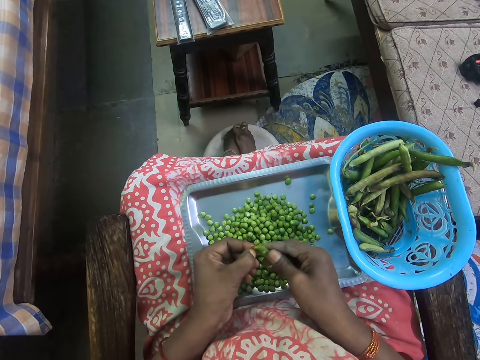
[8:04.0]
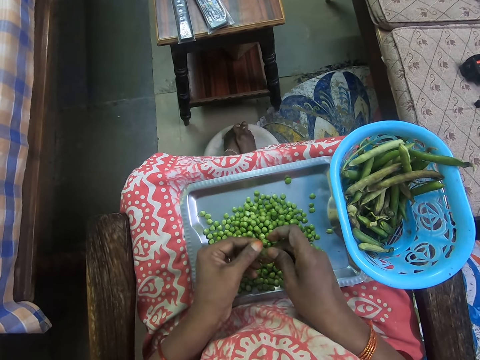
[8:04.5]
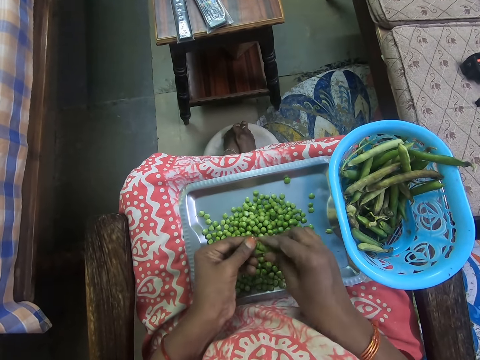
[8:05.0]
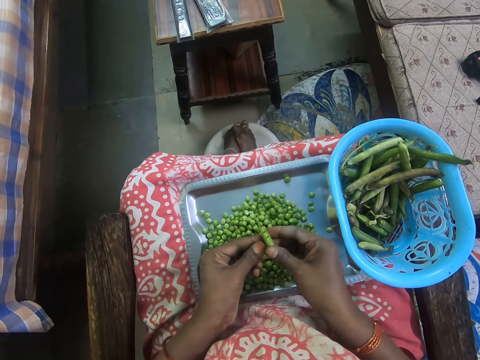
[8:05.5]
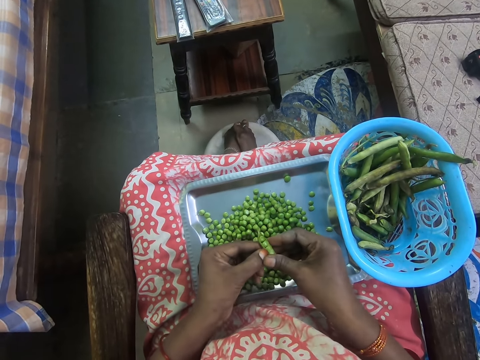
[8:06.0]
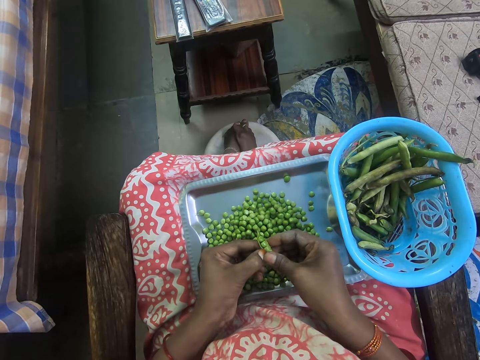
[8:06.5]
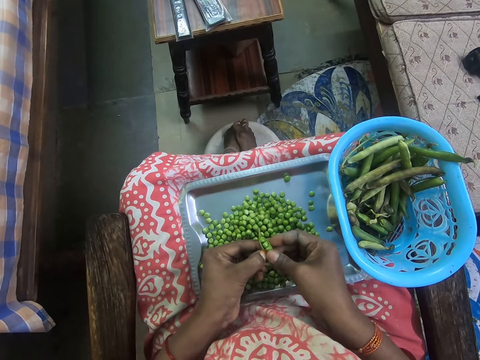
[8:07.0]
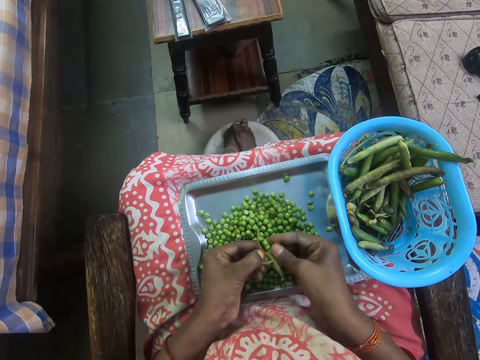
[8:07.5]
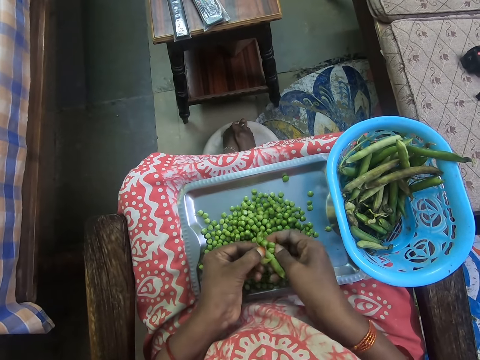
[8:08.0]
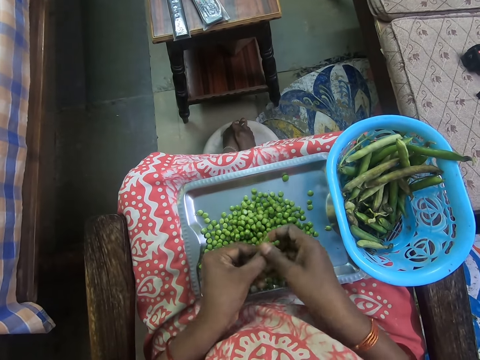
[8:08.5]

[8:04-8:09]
The camera wearer peels the peas.

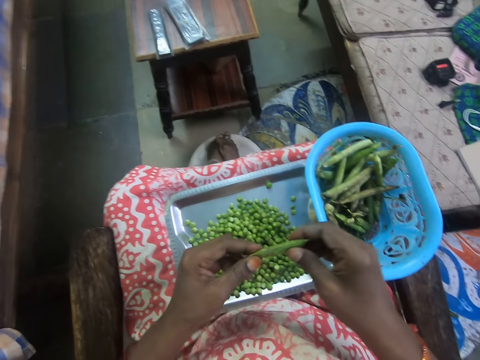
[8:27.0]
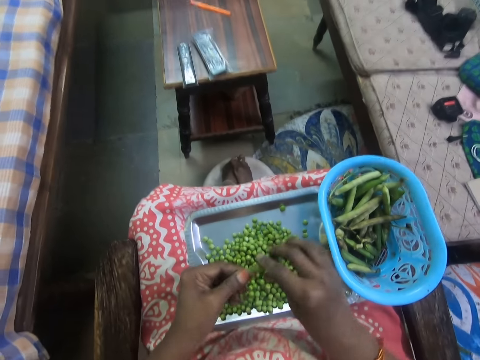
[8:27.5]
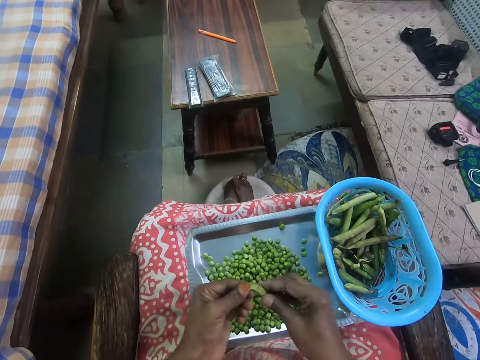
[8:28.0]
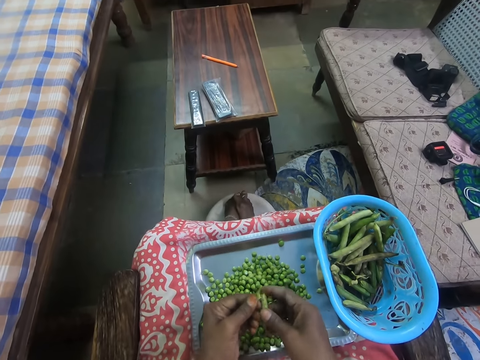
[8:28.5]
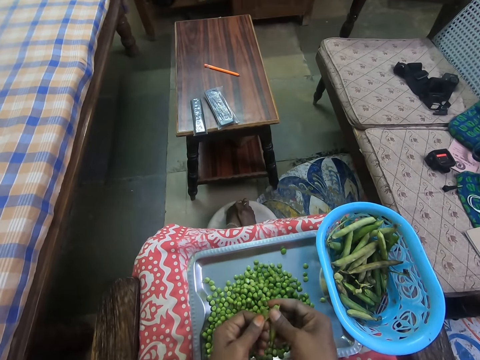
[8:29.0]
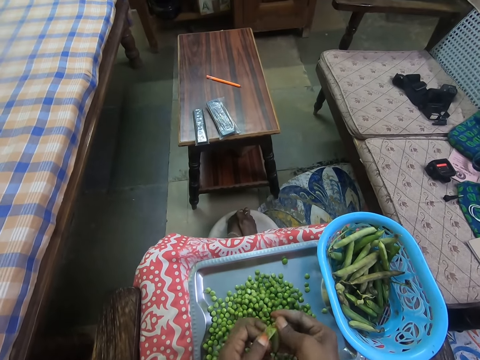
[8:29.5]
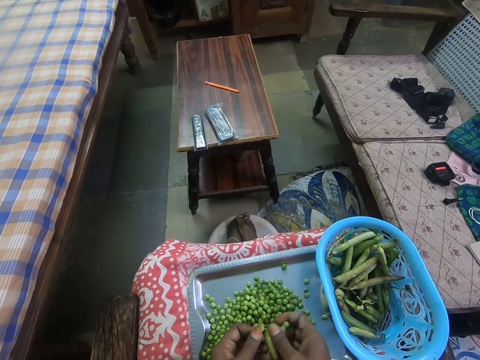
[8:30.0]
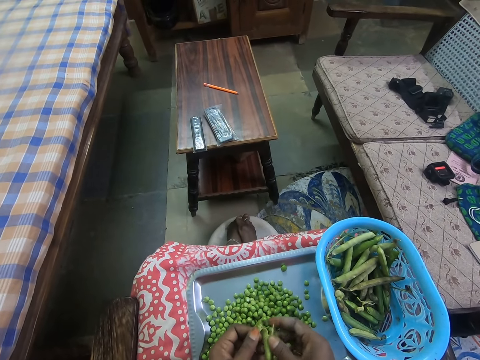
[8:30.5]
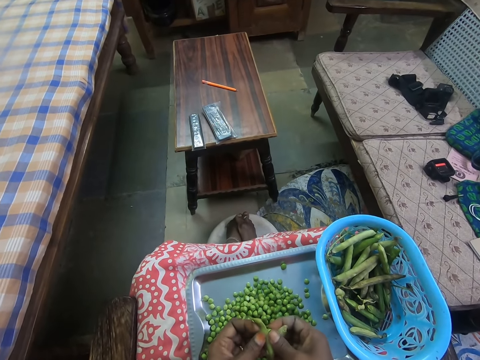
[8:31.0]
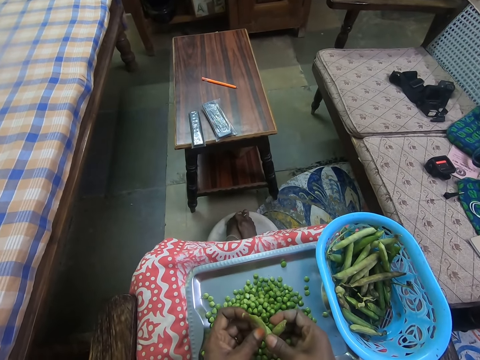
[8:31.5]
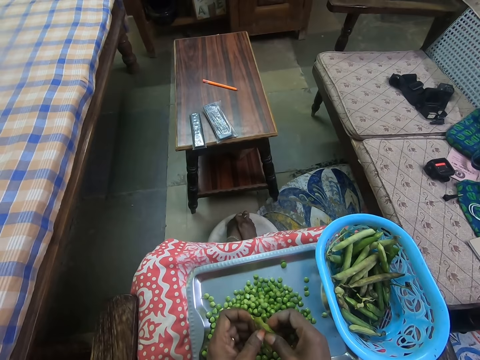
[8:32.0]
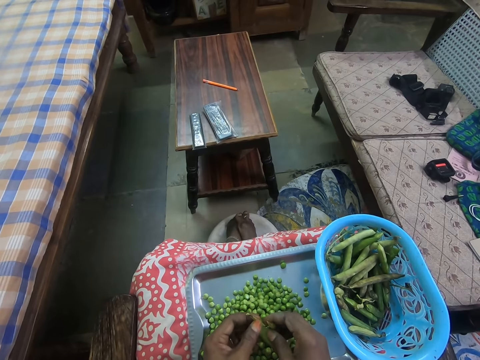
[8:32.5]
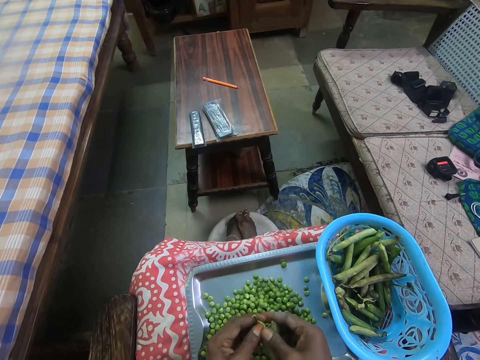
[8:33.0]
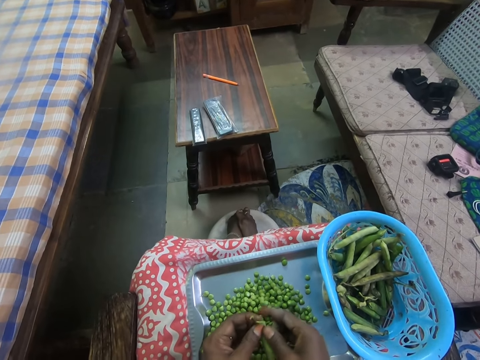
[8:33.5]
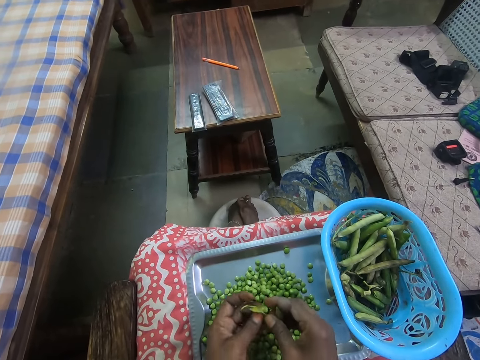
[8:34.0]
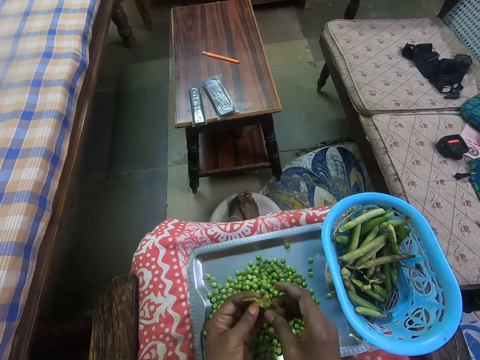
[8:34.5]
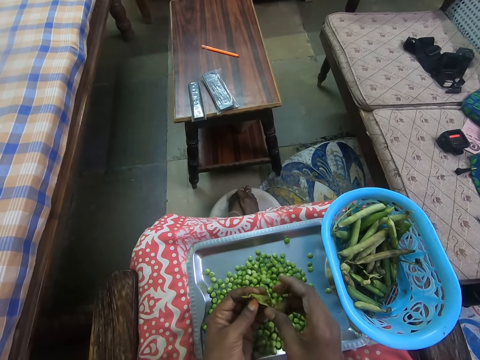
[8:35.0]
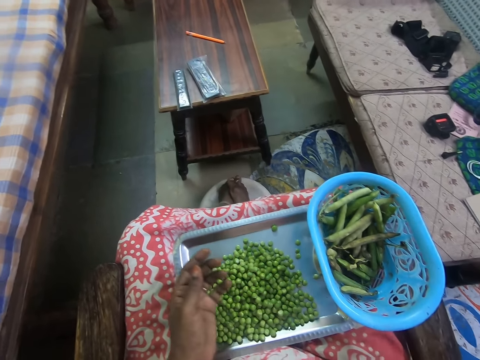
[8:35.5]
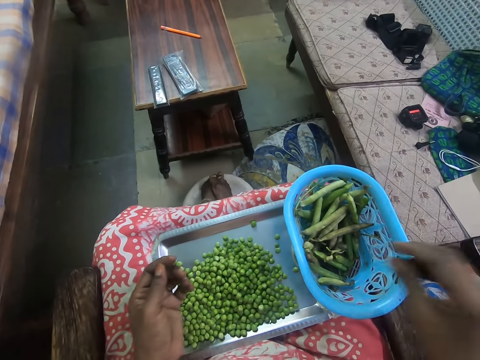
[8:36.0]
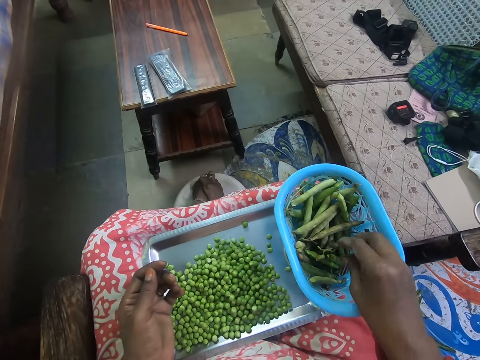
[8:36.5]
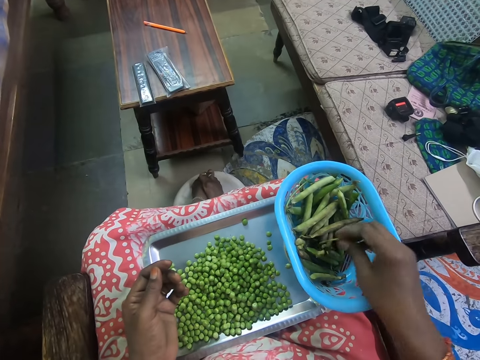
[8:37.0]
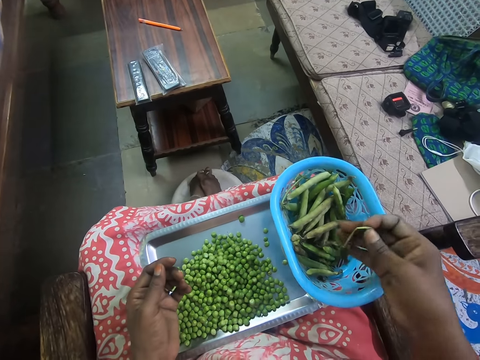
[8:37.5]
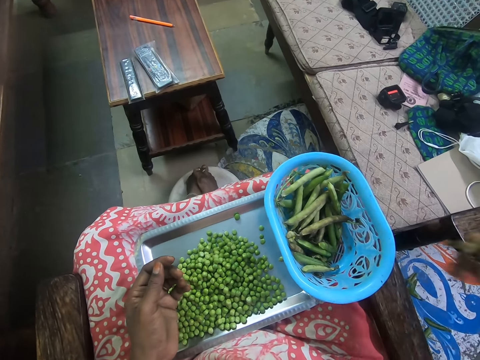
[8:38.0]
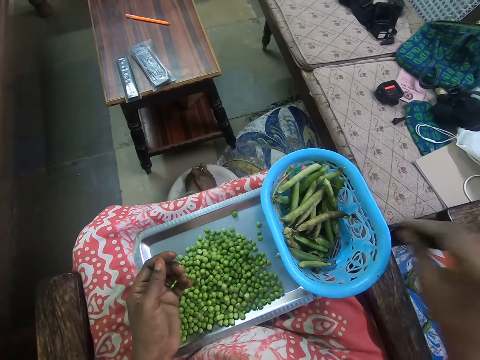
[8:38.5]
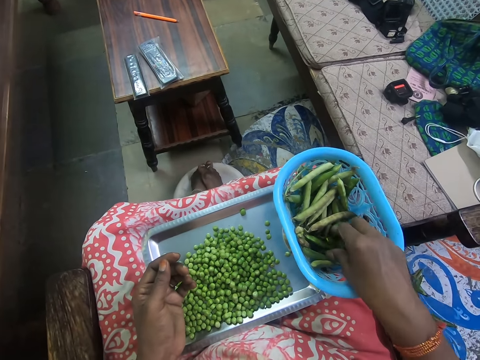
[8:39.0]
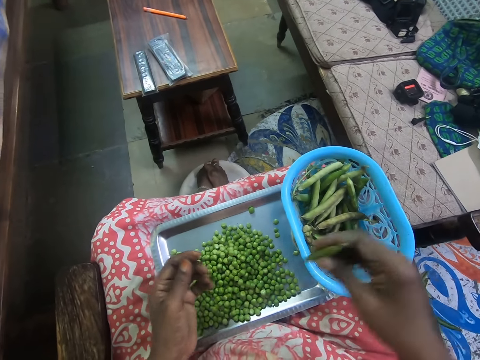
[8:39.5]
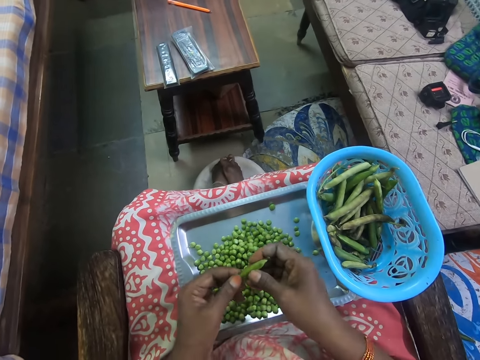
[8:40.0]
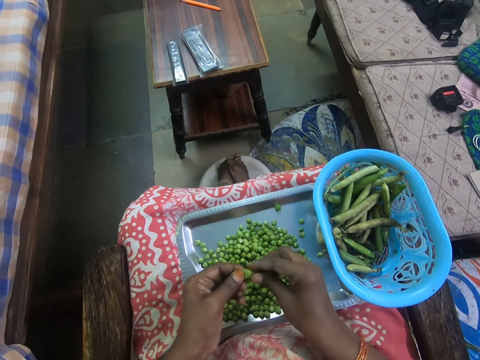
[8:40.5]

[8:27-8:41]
The camera wearer removes green peas from the pod. They throw the pod away. They pick up a pod. They throw the pod away. They pick up a pod.

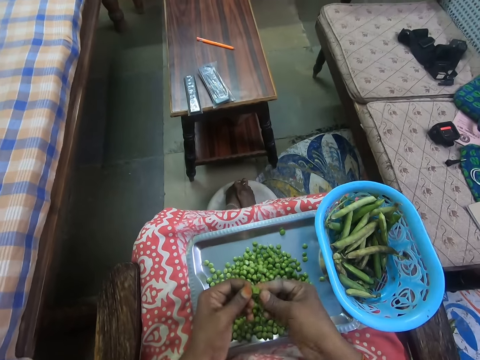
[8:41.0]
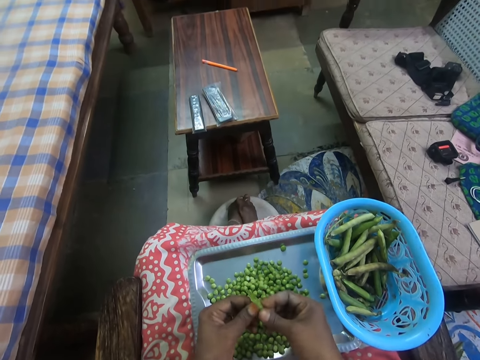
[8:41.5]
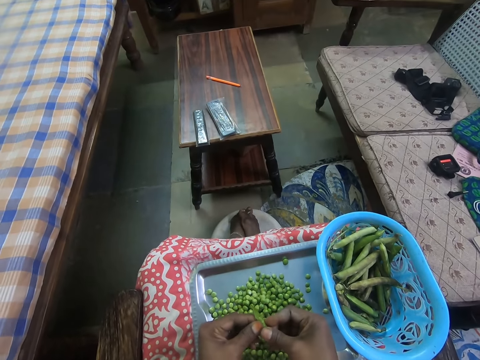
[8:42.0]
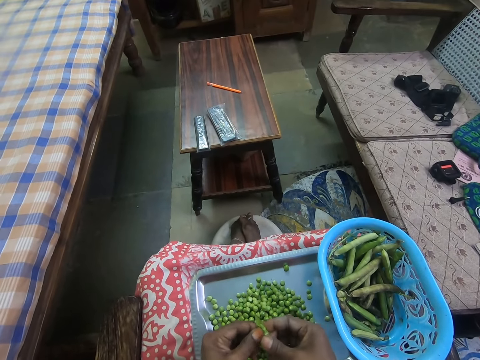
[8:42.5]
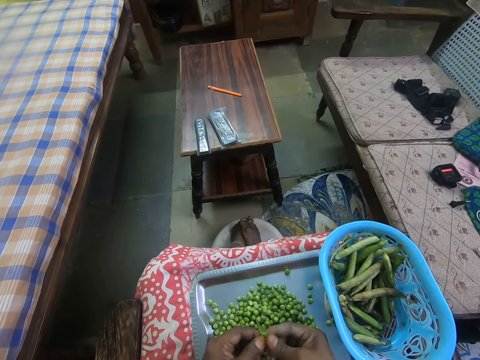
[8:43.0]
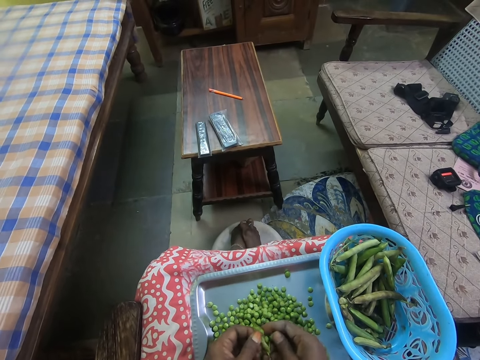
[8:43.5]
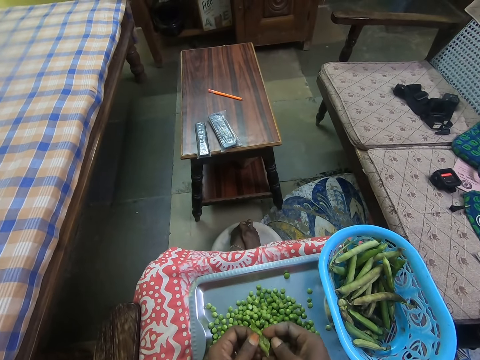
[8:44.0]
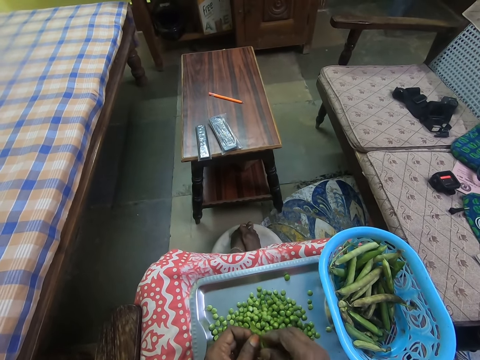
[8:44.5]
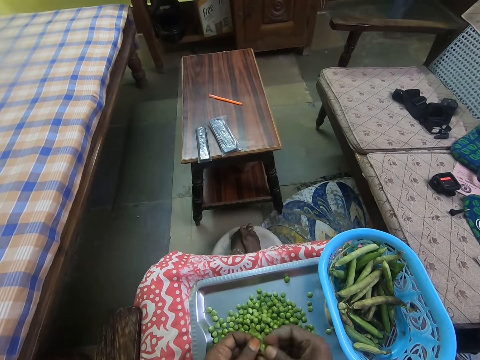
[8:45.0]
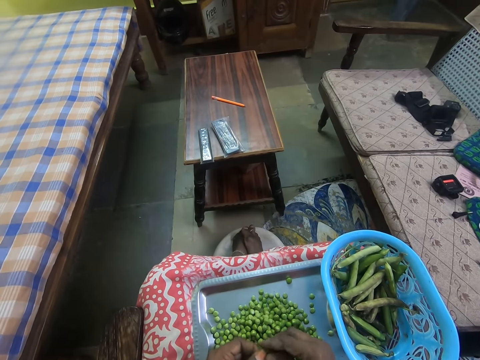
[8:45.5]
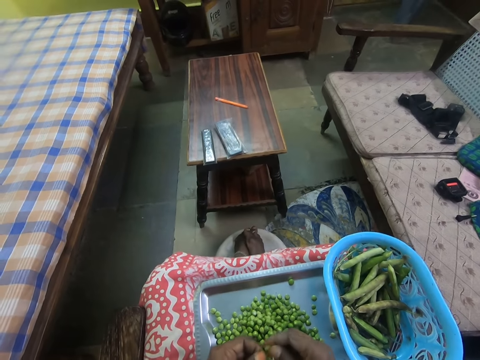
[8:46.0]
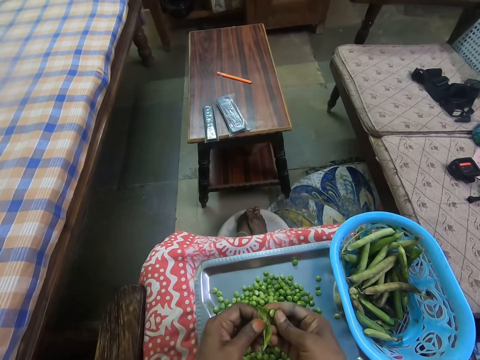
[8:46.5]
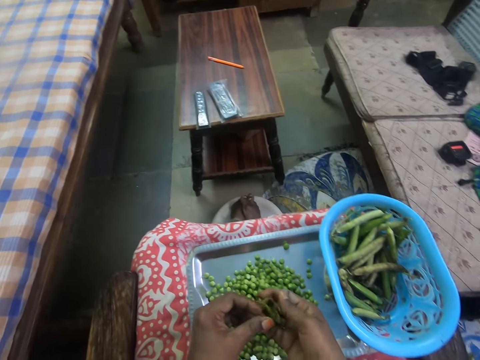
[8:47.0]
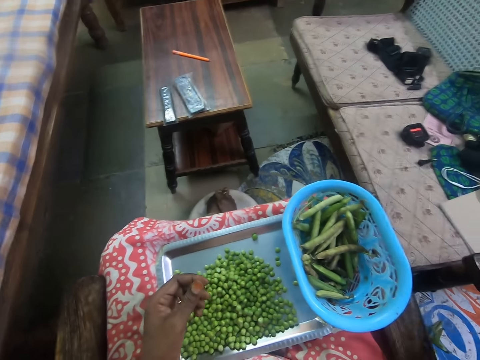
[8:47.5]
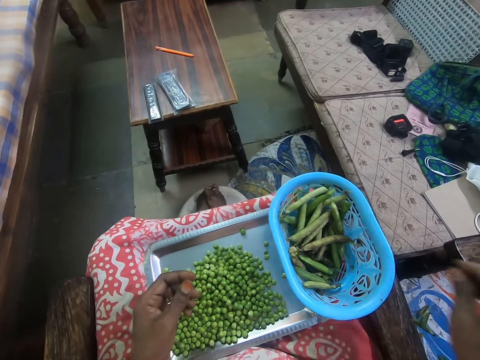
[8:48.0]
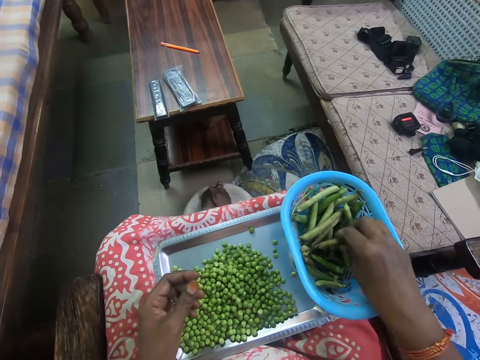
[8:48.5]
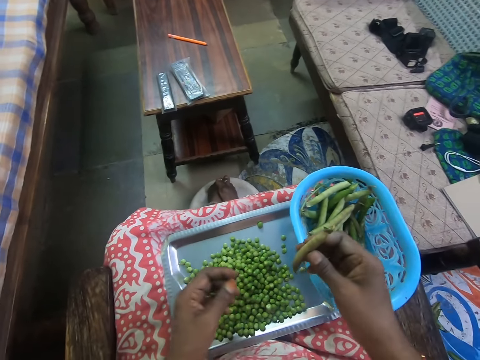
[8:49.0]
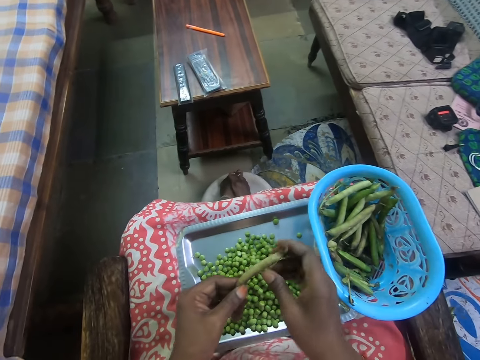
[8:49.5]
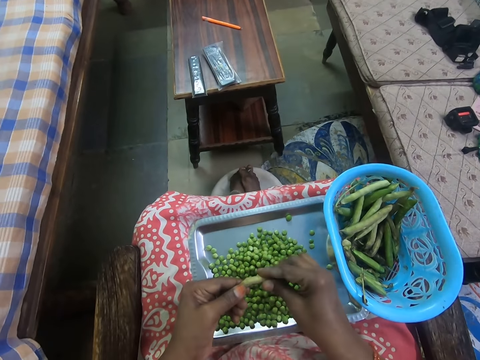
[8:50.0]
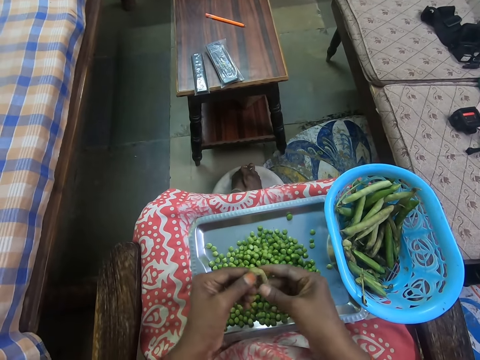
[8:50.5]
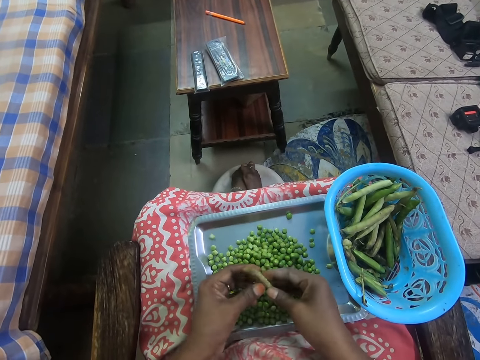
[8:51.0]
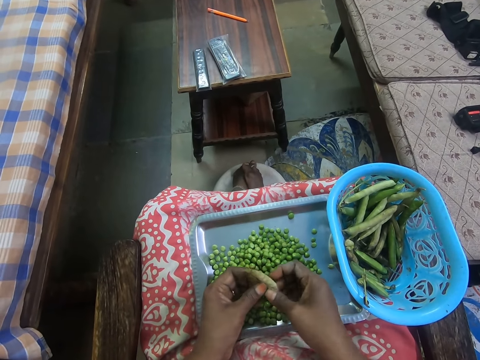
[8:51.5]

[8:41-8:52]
The camera wearer removes green peas from the pod. They throw the pod away. They pick up a pod. They remove green peas from the pod.
